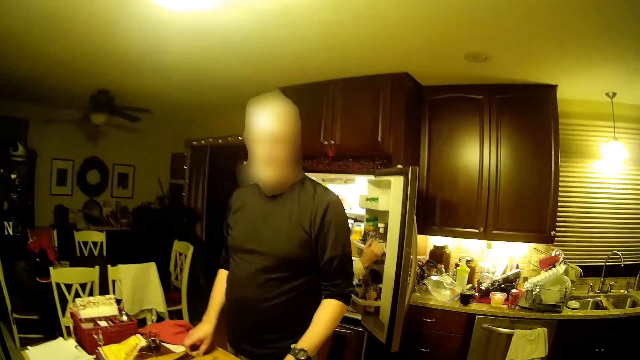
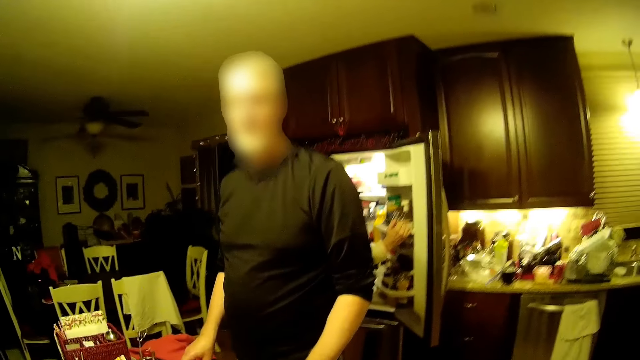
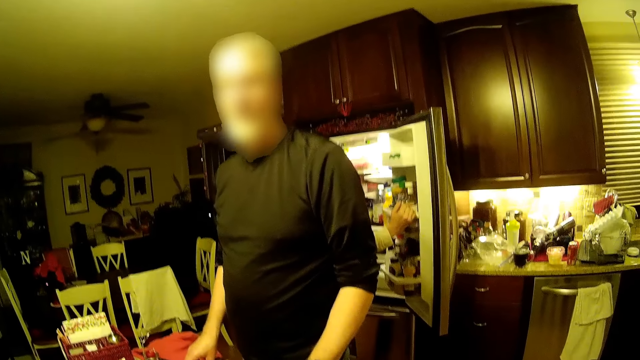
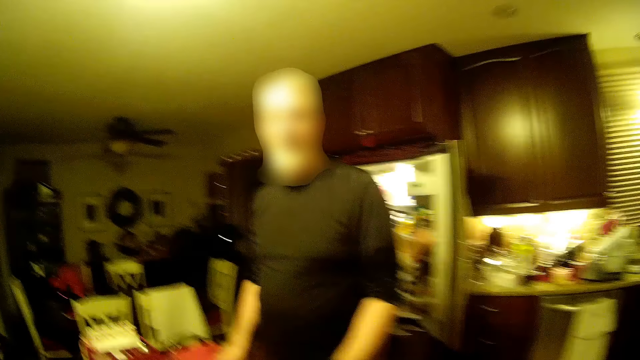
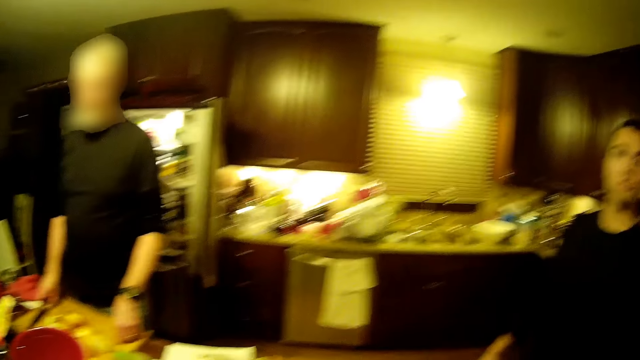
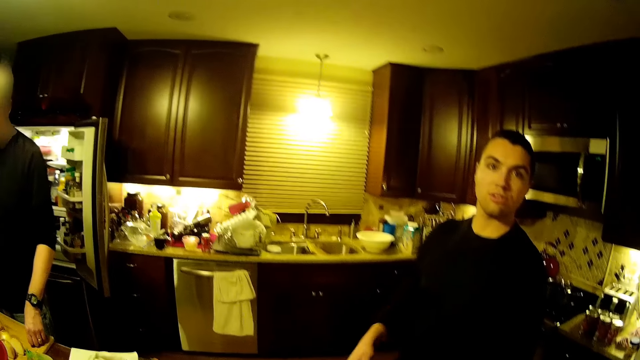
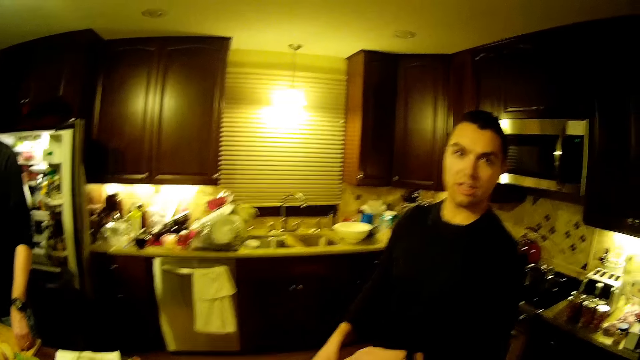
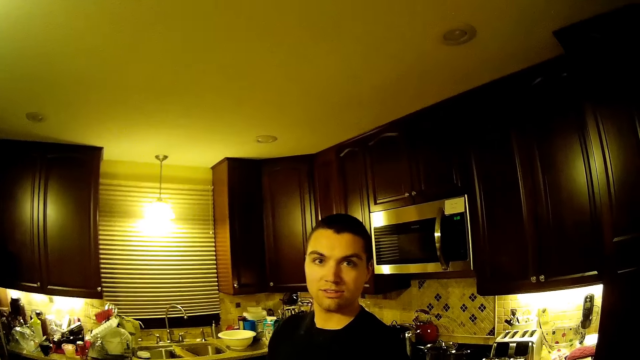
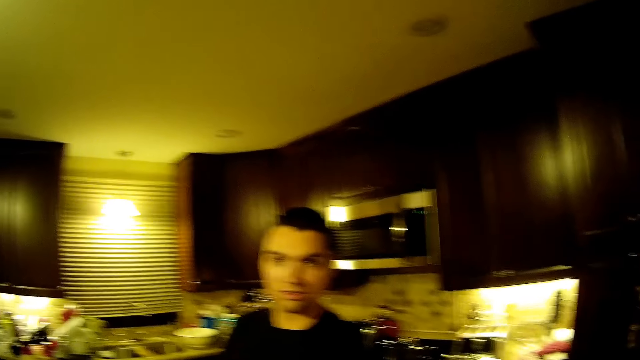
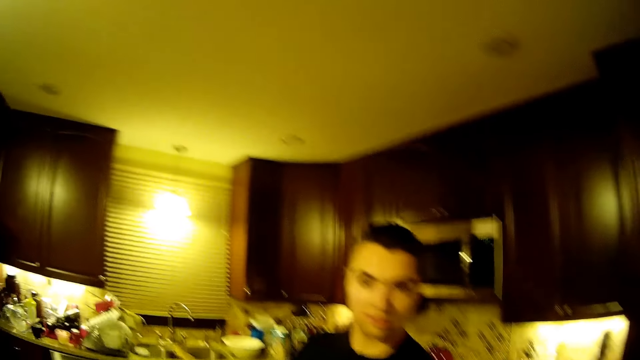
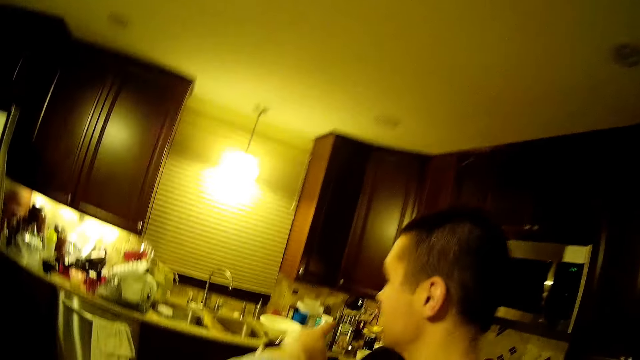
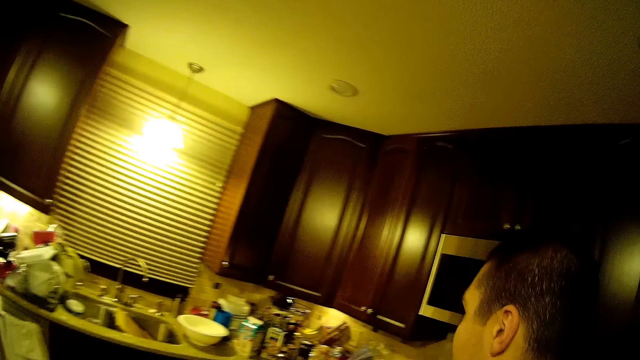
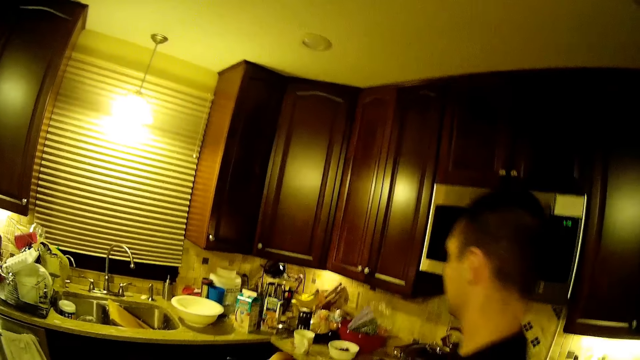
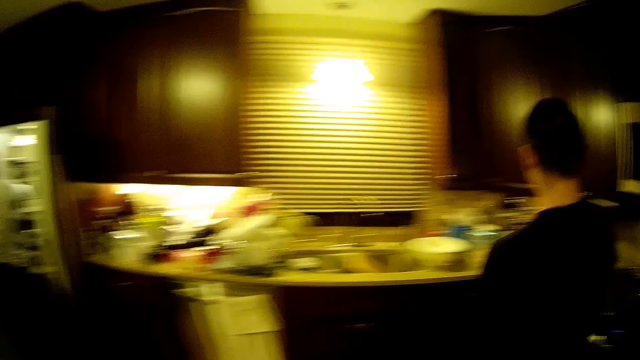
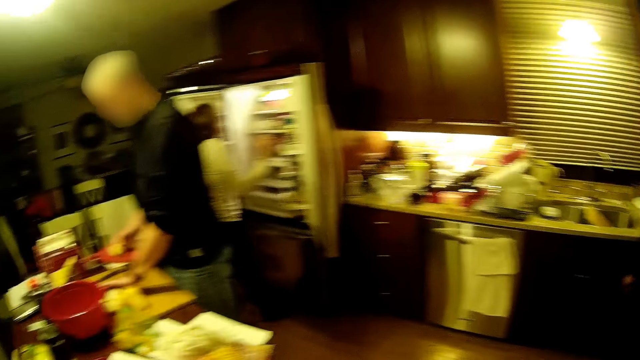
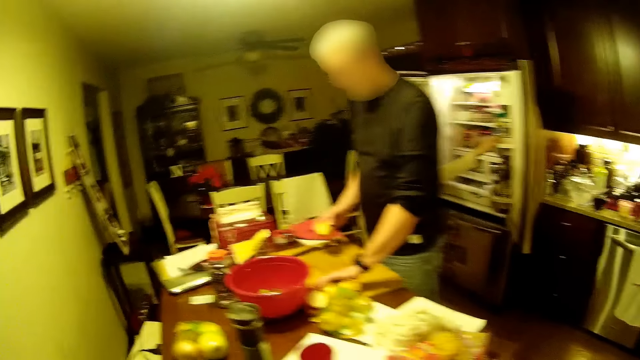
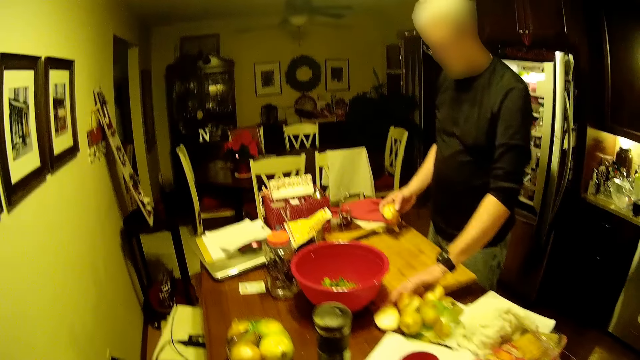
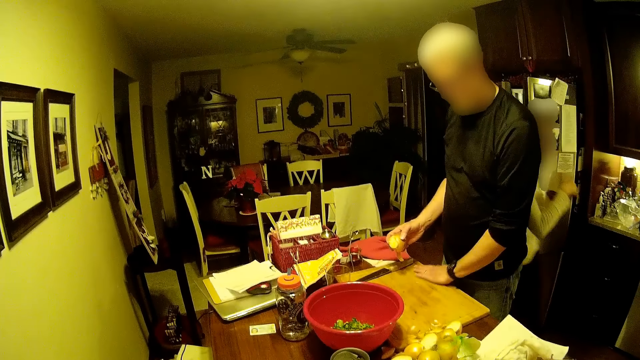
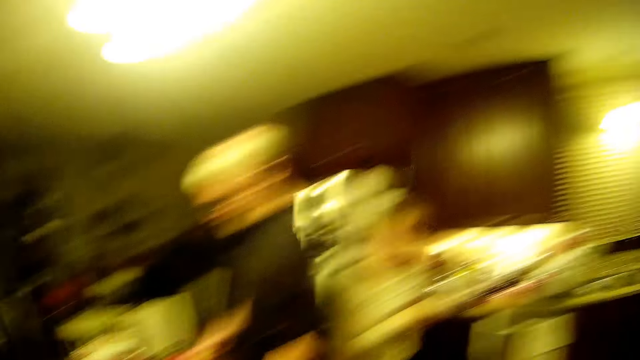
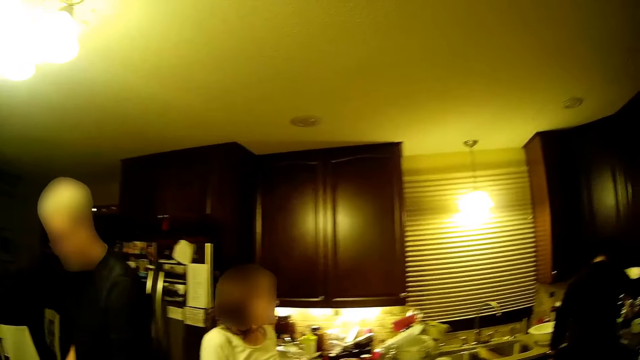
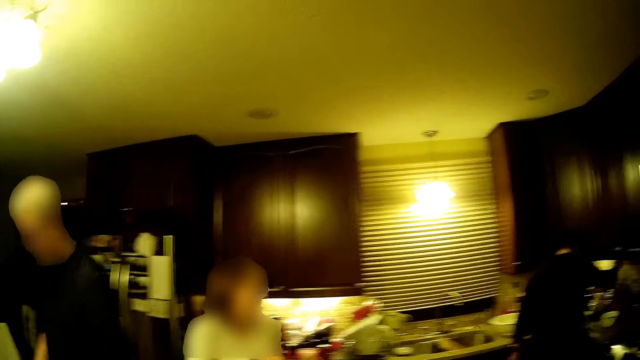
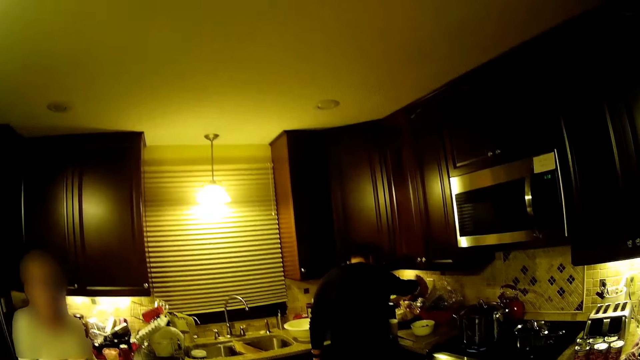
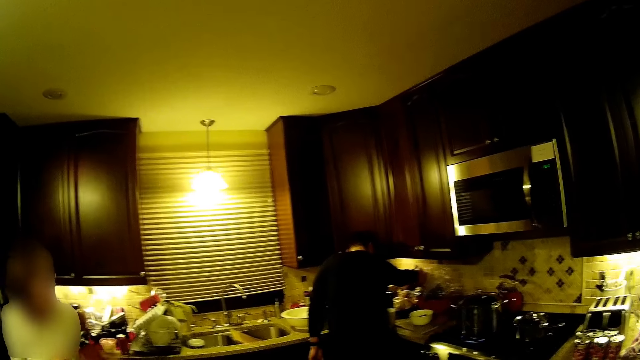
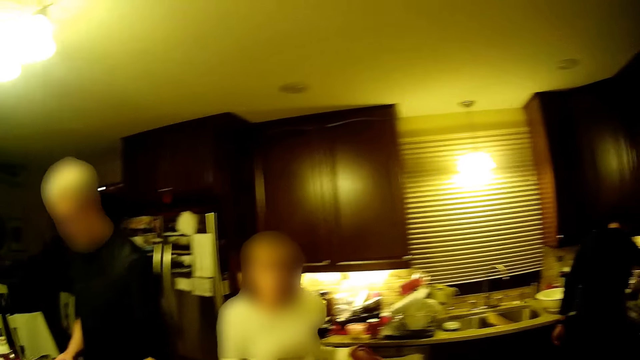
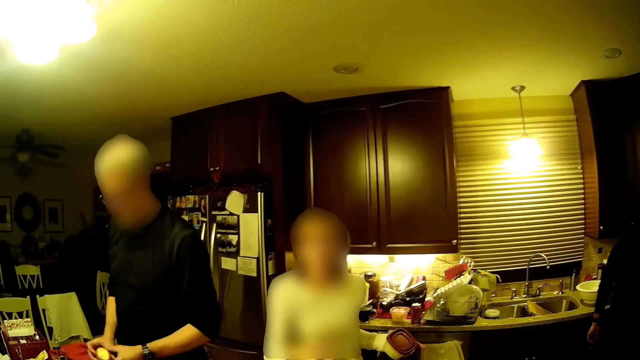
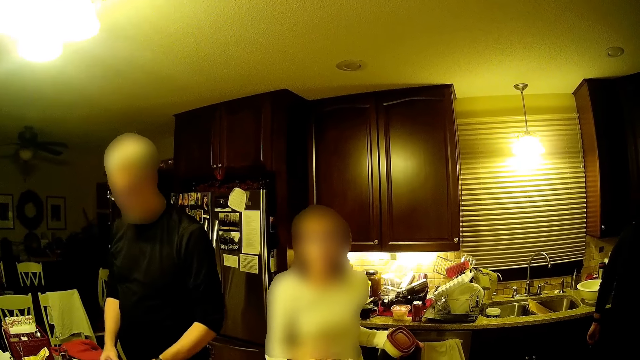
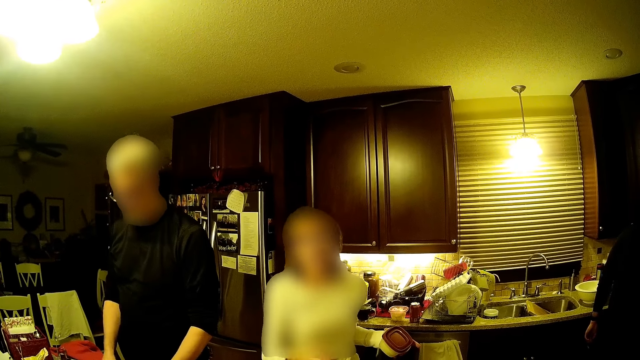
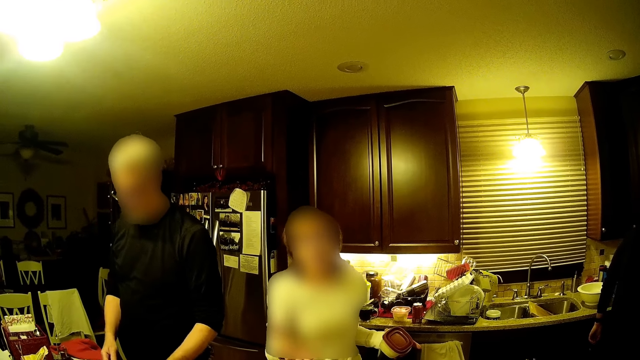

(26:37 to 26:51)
The camera wearer converses with a man. They converse with another man. They move the camera around the room. A woman walks around the house.

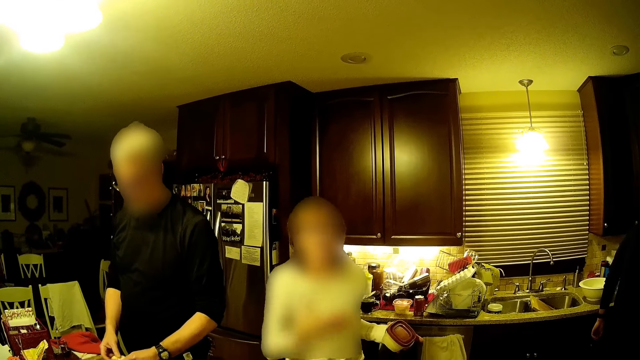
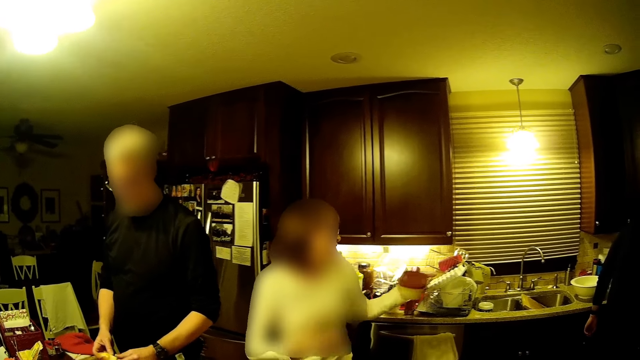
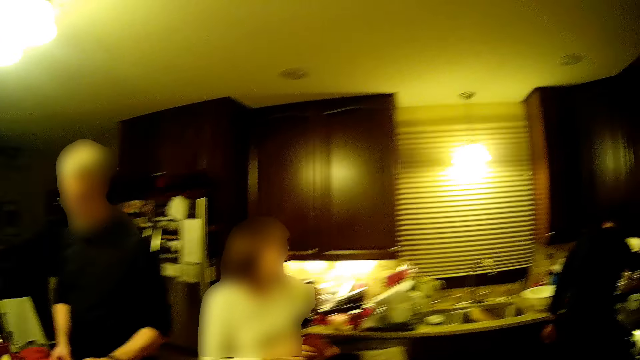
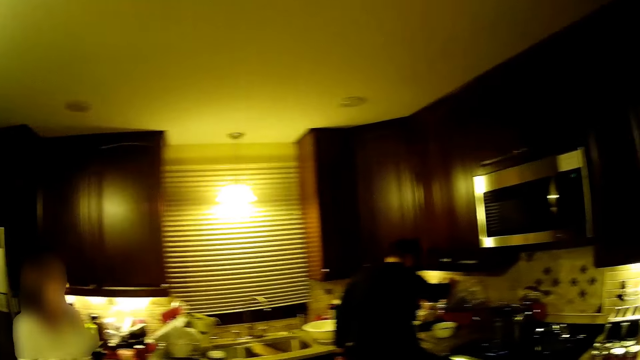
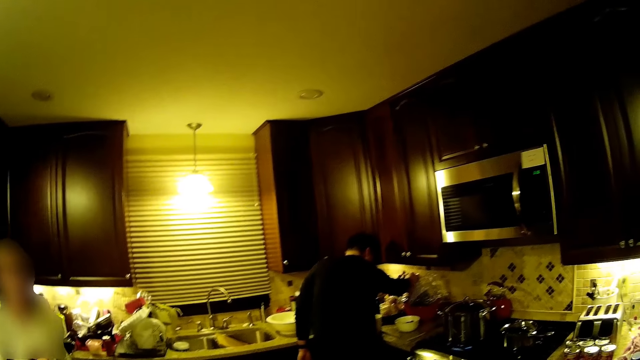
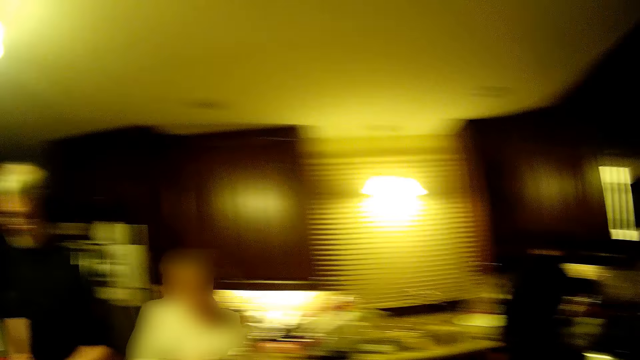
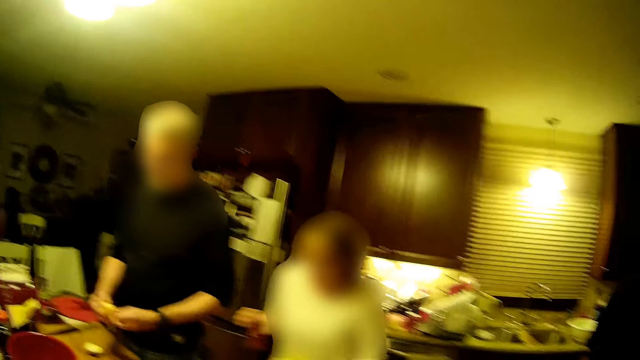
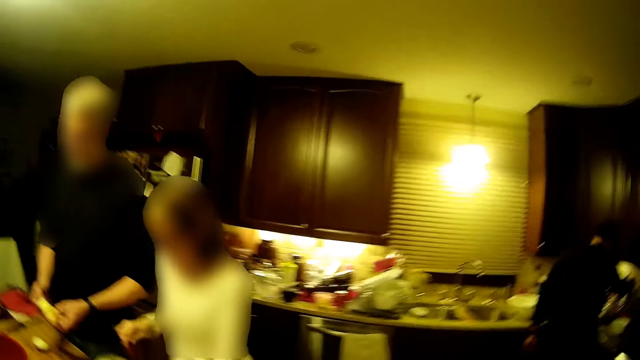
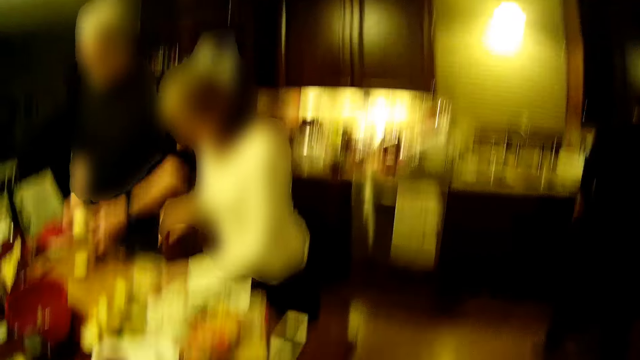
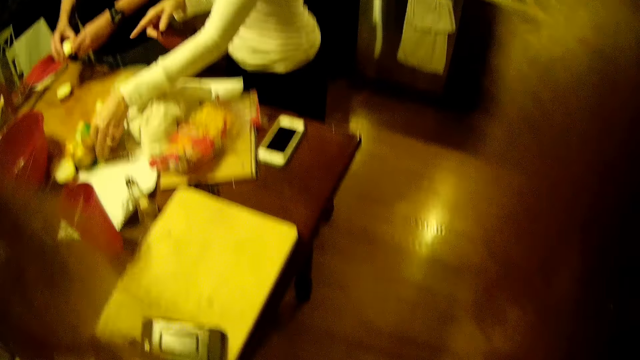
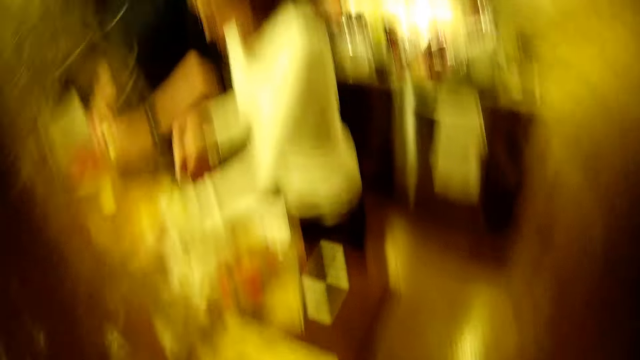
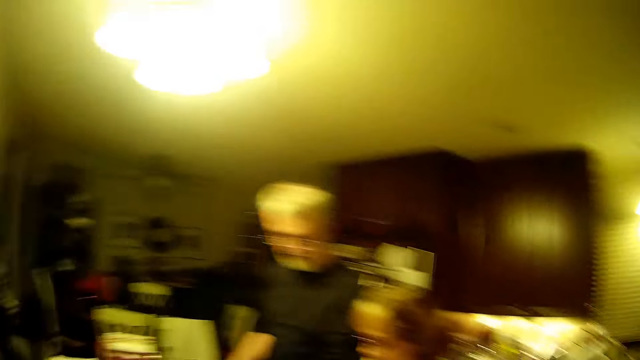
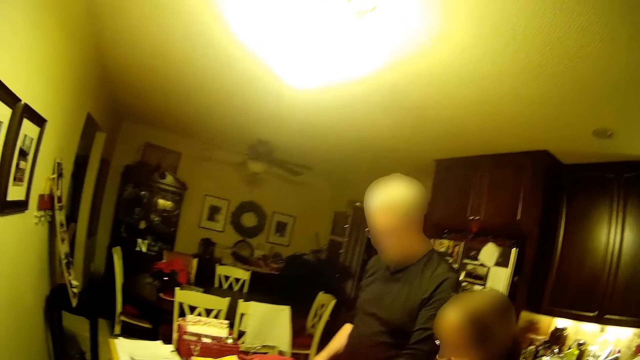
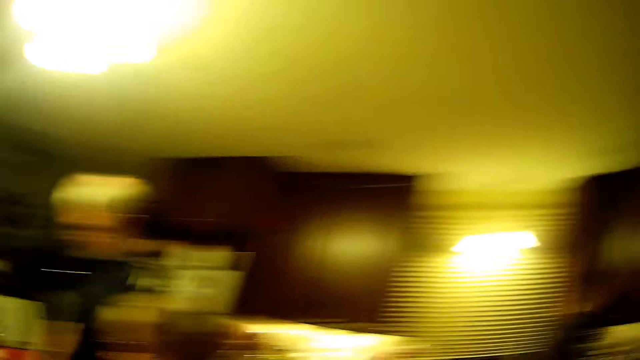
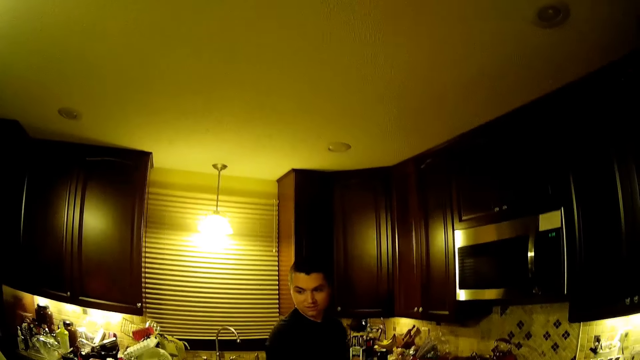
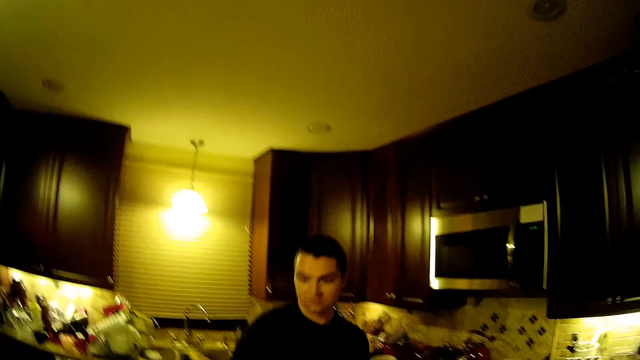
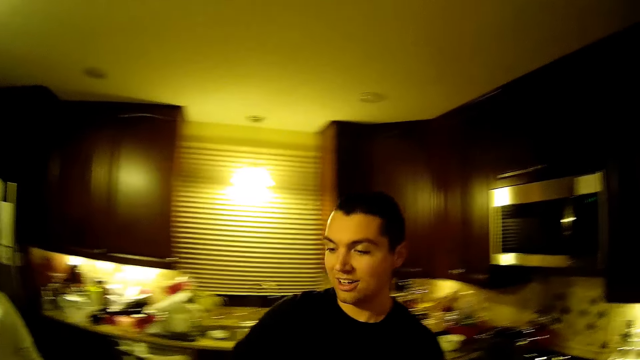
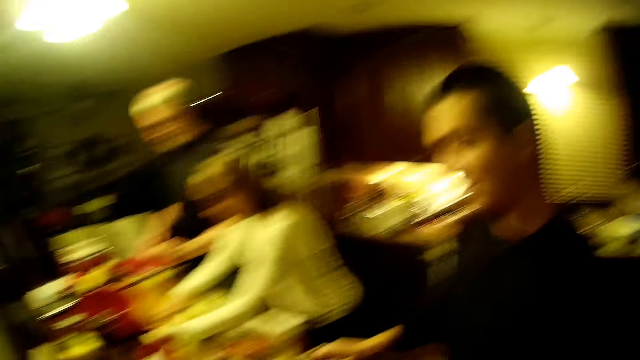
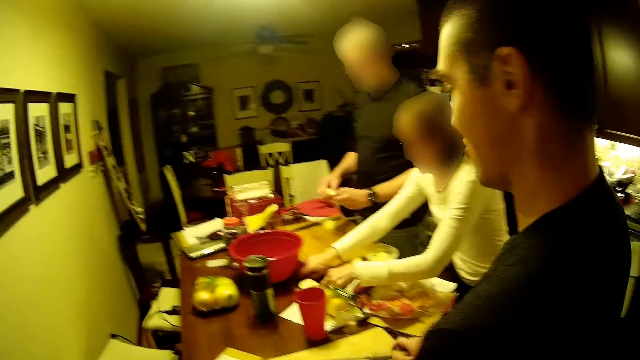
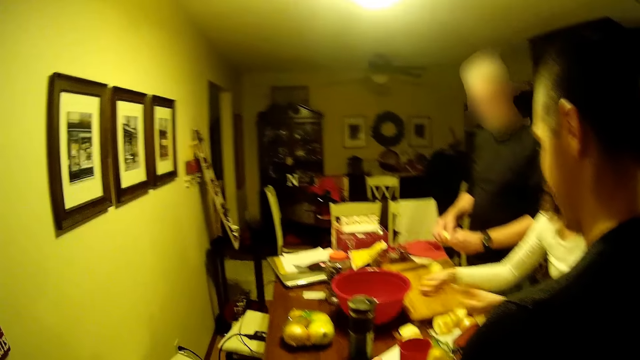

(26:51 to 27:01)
A woman picks something from the table.
